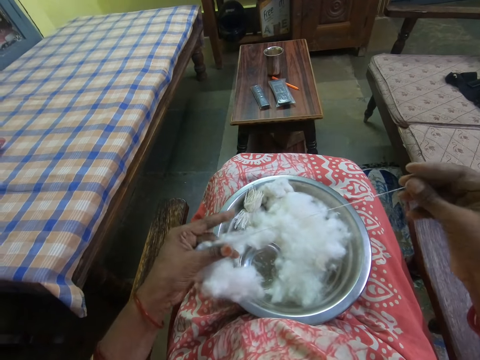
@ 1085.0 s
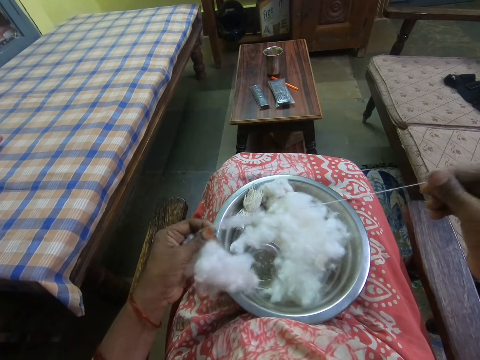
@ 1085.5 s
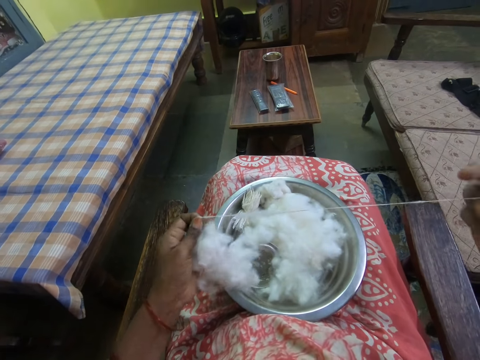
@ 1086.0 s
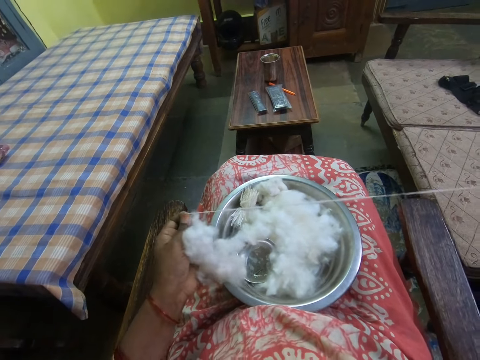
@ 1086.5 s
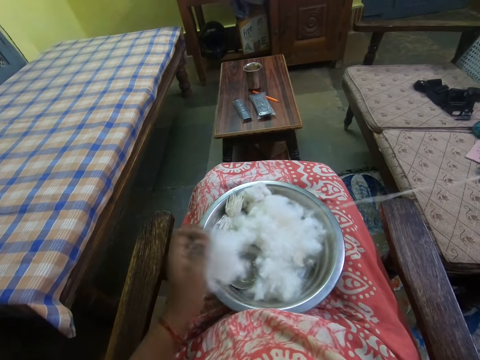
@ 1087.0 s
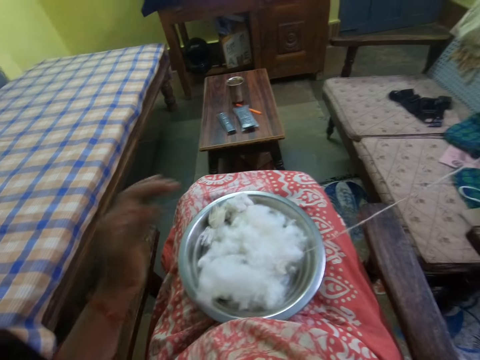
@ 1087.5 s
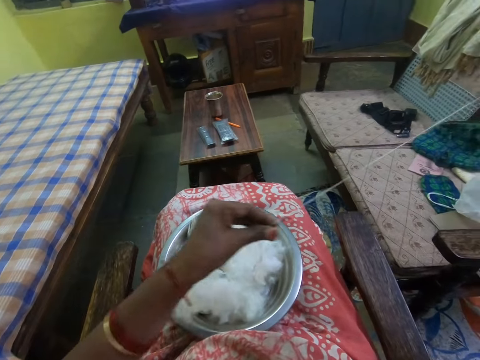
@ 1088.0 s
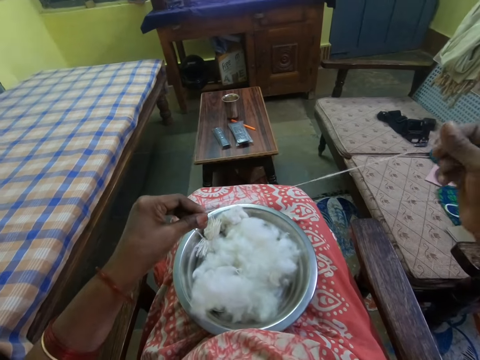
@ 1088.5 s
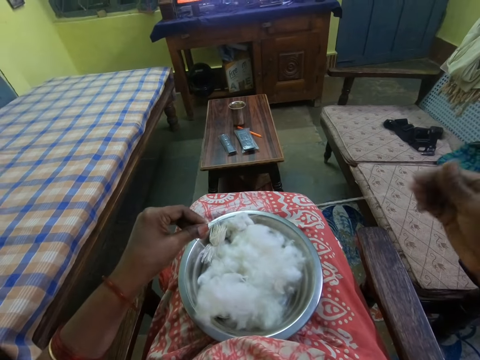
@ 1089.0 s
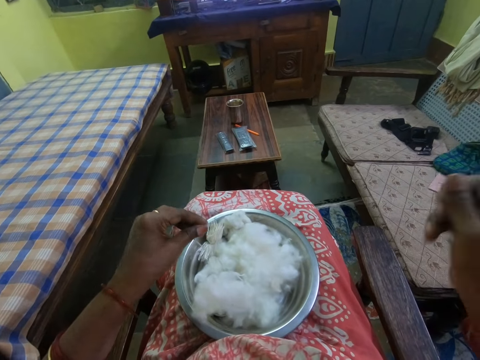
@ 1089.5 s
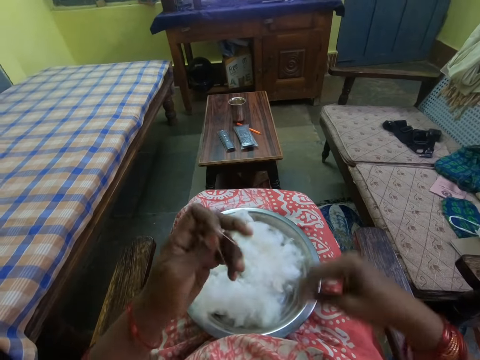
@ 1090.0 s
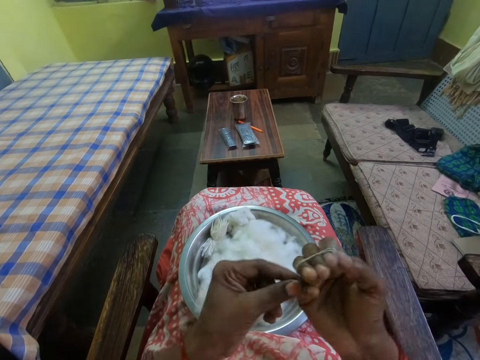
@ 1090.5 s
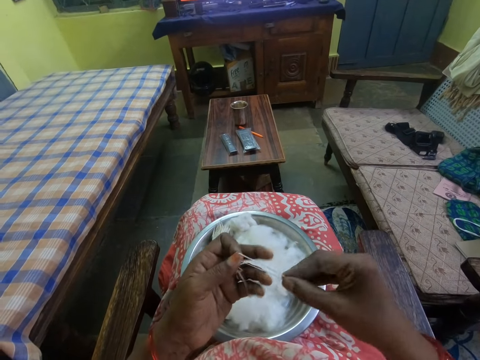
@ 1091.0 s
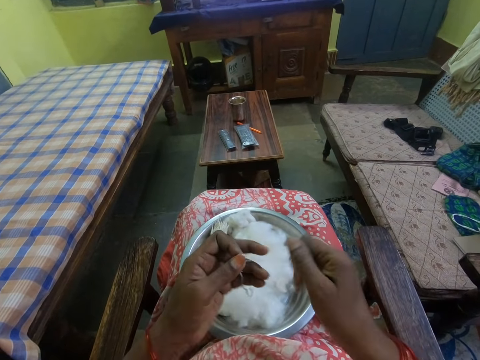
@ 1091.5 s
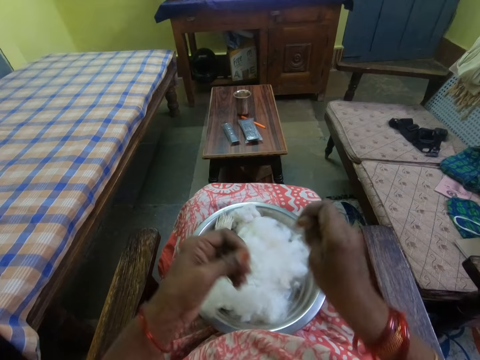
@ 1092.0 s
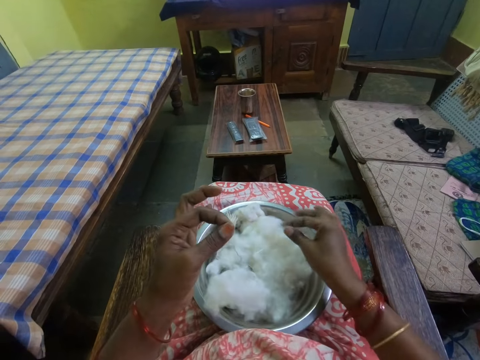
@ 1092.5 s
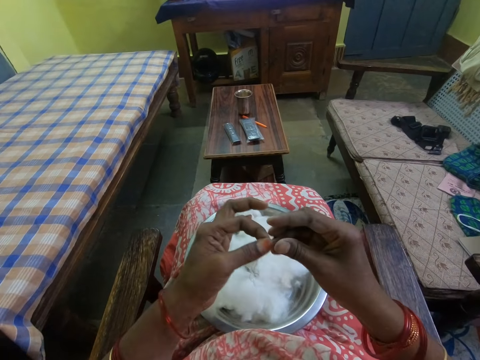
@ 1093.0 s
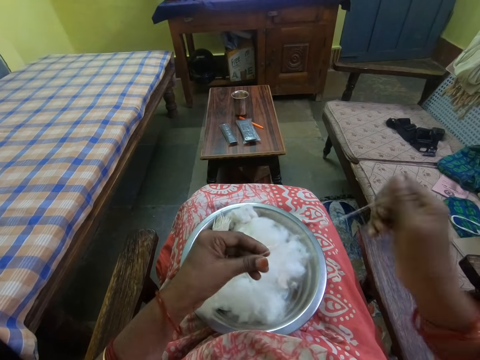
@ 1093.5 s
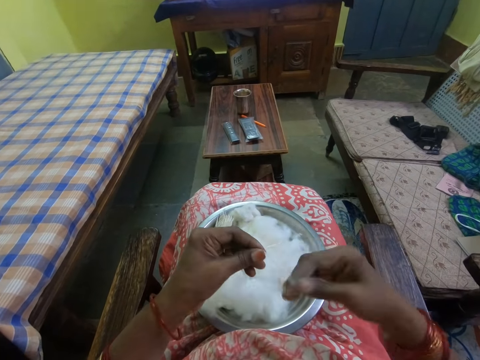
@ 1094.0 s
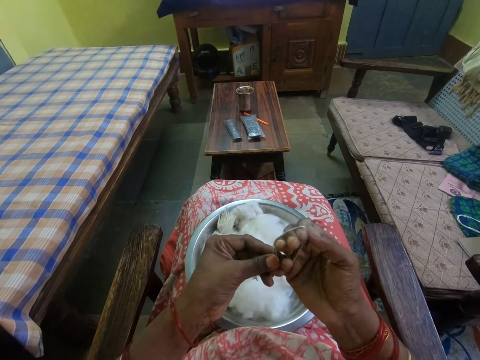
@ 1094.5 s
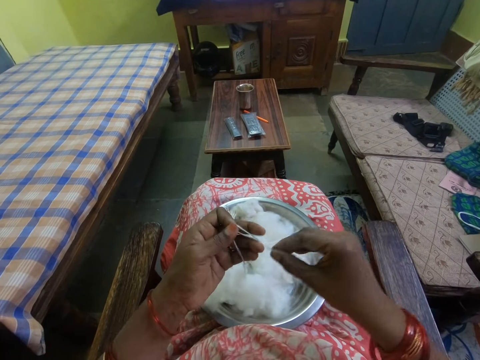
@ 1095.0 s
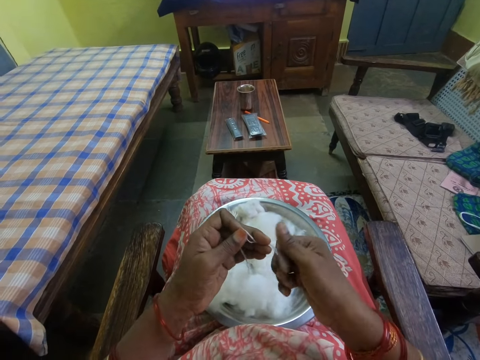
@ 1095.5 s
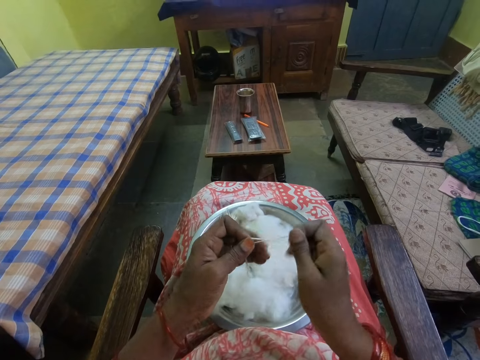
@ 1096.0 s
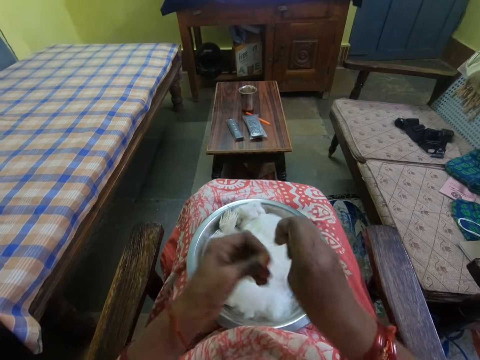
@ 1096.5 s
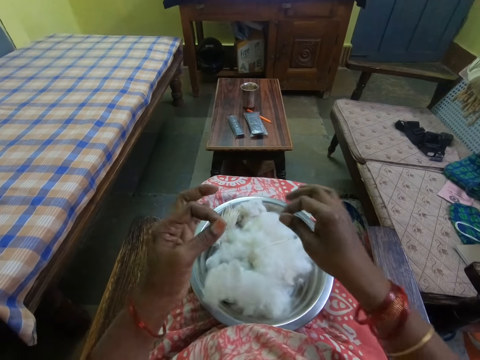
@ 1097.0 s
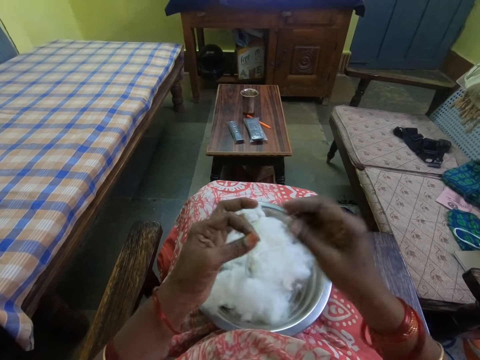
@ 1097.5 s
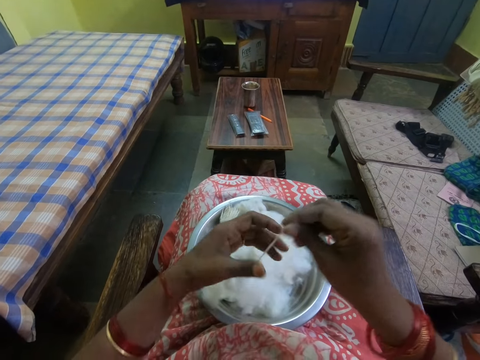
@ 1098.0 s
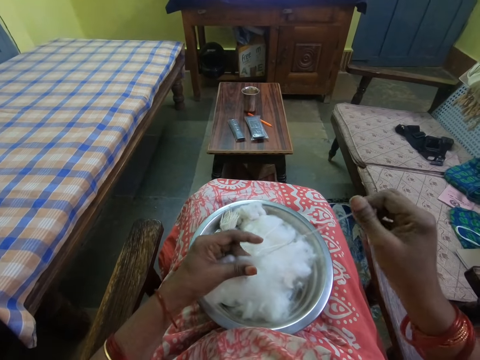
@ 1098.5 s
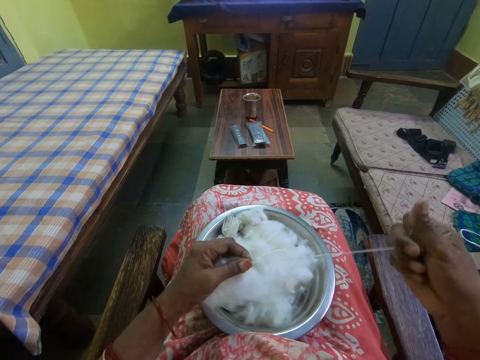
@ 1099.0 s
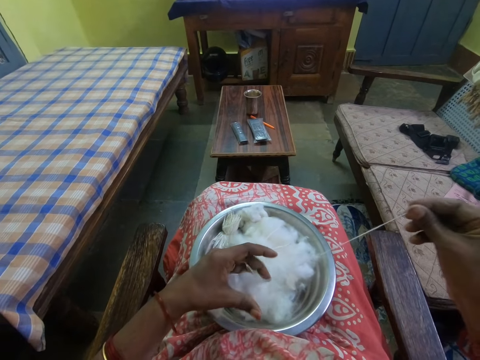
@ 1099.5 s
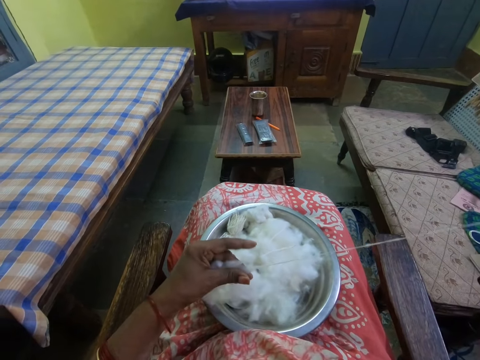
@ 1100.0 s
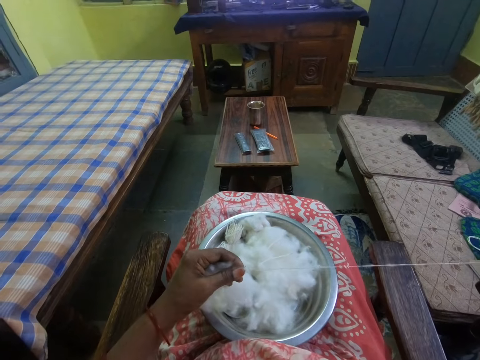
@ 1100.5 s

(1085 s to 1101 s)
The camera wearer sews feathers together. They hold a cotton wool strand with the left hand and fold the cotton wool strand. They put the cotton wool strand in the tray. They unroll the cotton wool strand from the cotton wool and fold the cotton wool strand. They cut the cotton with the hand. They place the cotton in the bowl. They pick up the cotton. They roll the cotton with the hand.

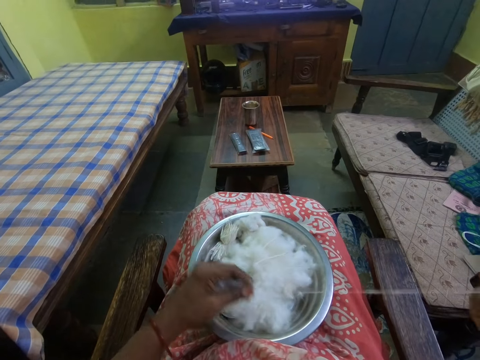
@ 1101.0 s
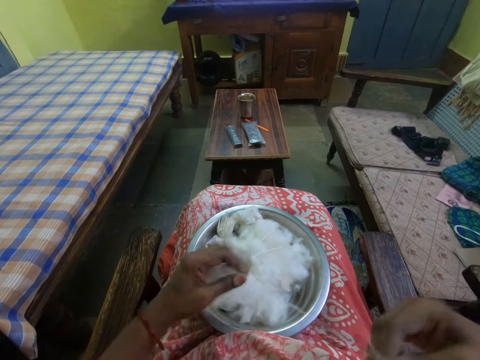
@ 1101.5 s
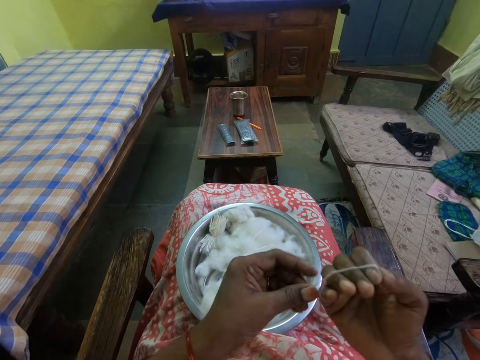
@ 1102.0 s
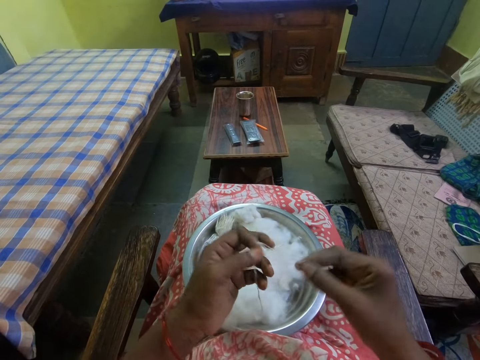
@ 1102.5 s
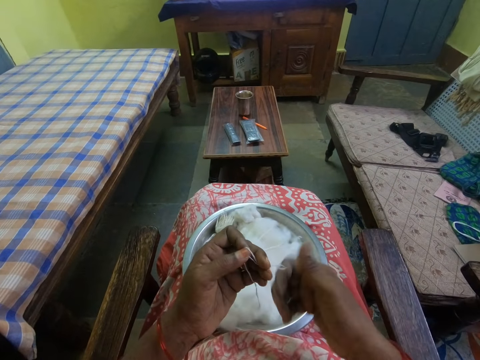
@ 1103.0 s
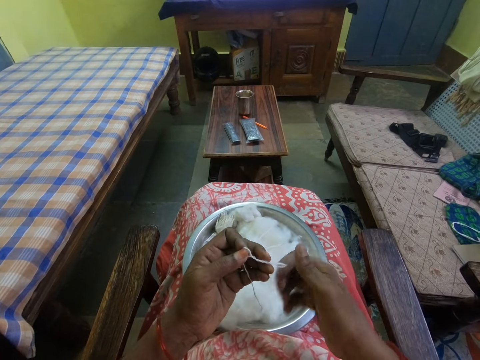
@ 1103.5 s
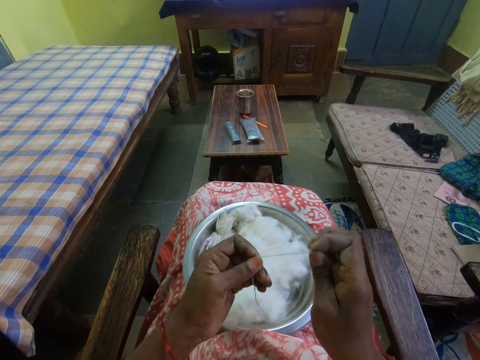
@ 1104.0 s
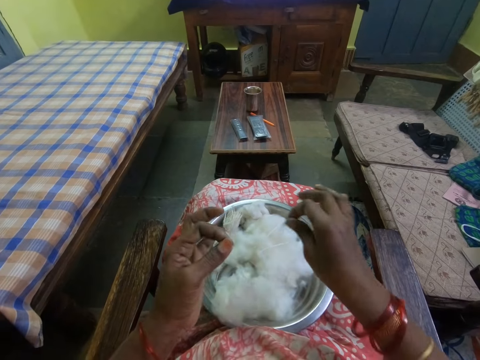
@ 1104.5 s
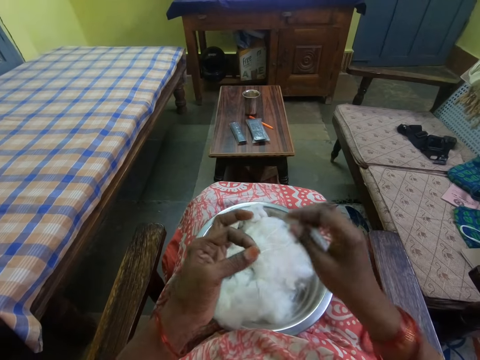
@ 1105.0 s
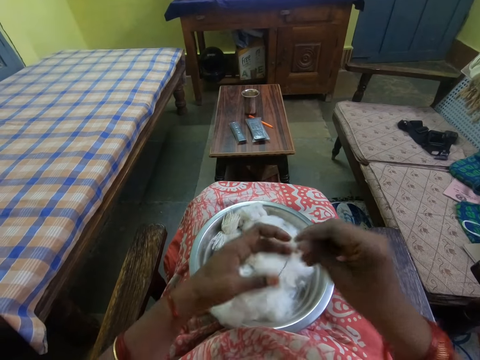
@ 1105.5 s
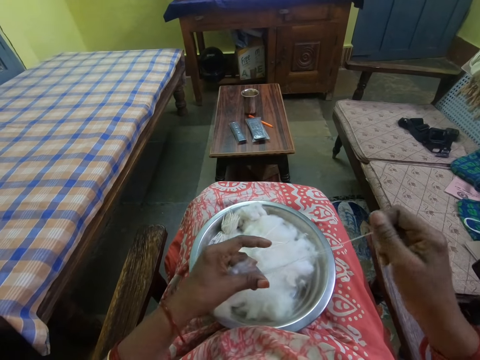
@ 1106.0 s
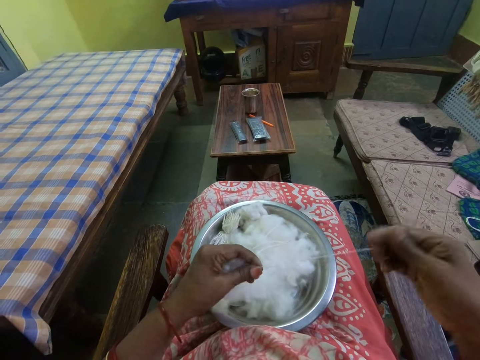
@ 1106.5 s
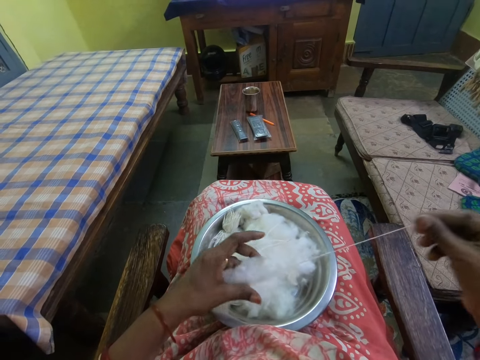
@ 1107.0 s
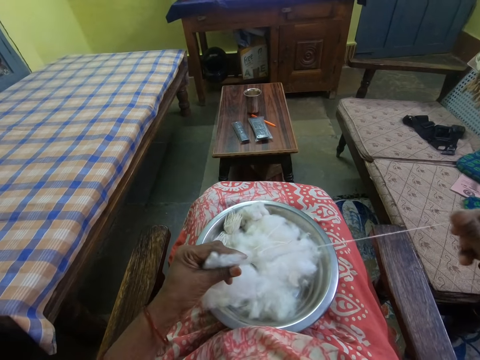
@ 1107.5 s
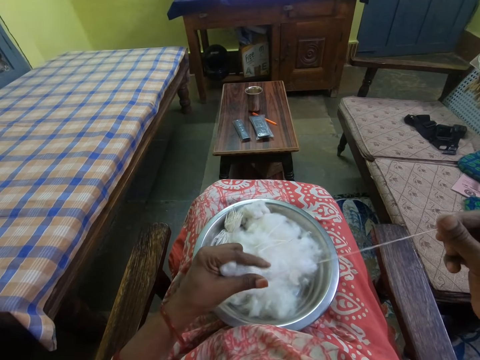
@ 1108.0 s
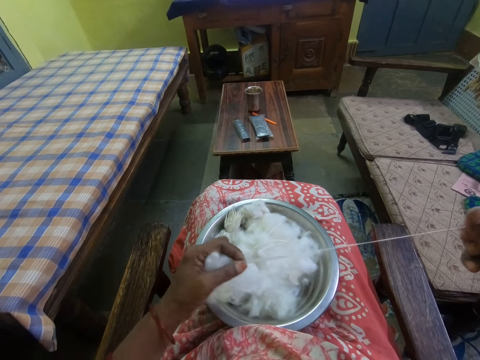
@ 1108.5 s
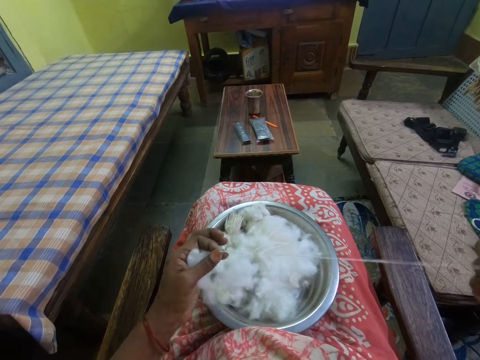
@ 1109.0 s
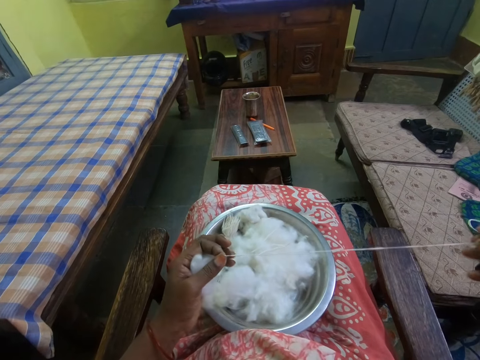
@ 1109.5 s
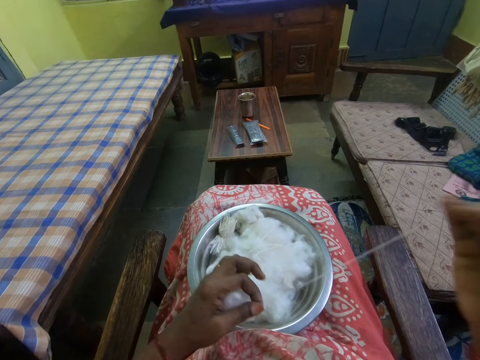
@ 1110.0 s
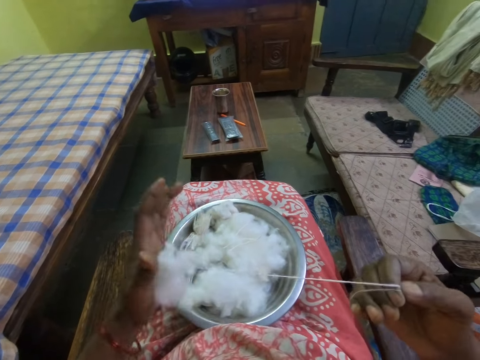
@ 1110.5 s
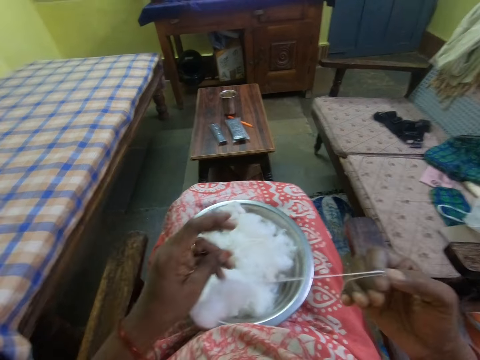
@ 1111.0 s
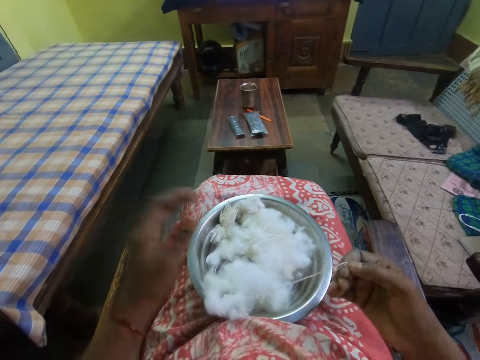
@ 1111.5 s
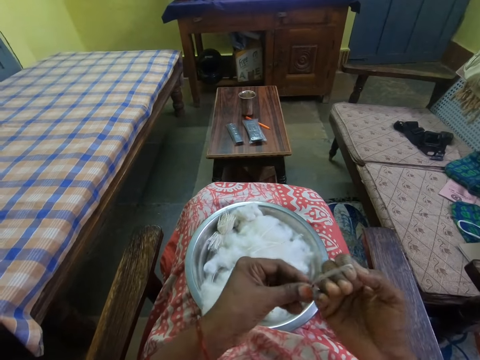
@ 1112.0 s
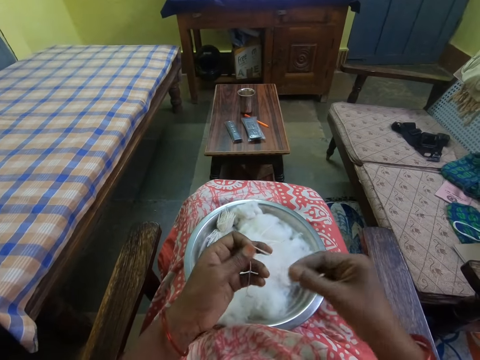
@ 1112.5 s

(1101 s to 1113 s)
The camera wearer cuts the cotton with the hand. She places the cotton in the bowl. She picks up the cotton. She spins the cotton in her hands.
